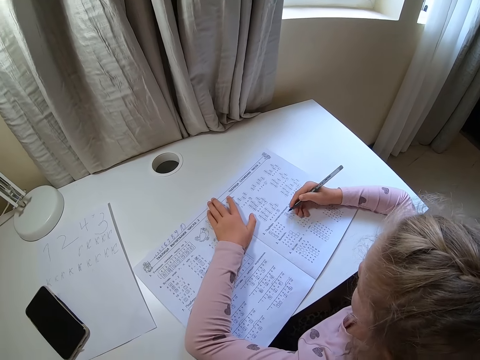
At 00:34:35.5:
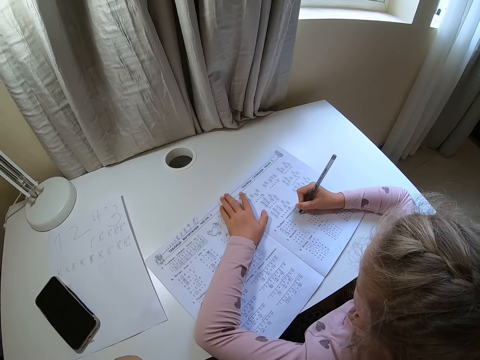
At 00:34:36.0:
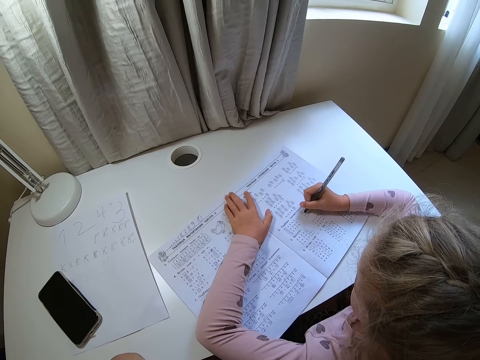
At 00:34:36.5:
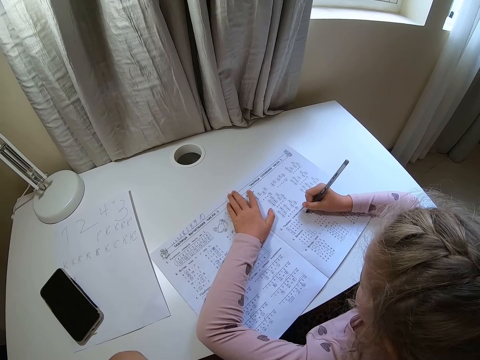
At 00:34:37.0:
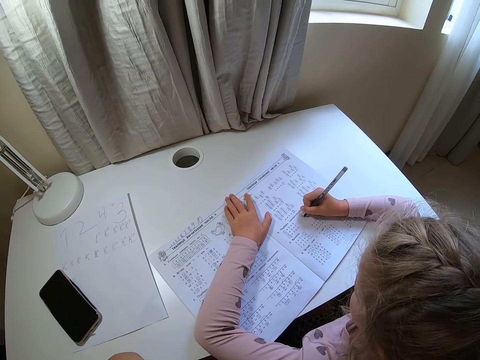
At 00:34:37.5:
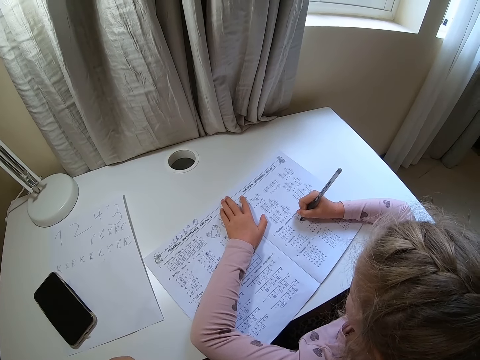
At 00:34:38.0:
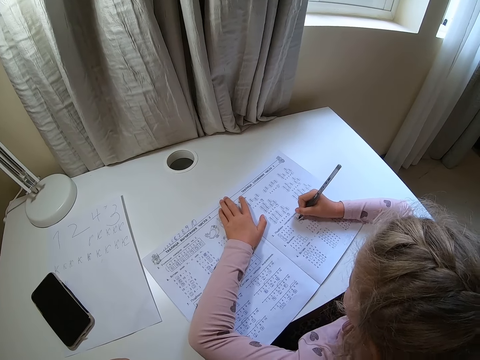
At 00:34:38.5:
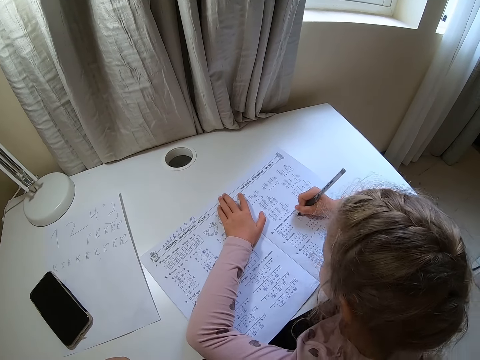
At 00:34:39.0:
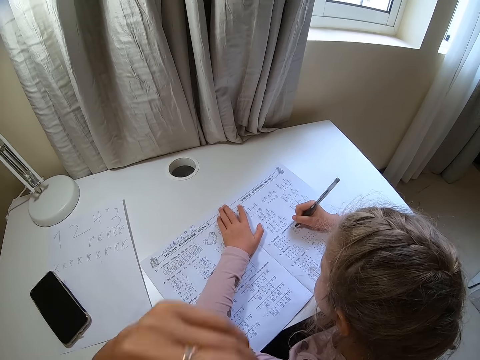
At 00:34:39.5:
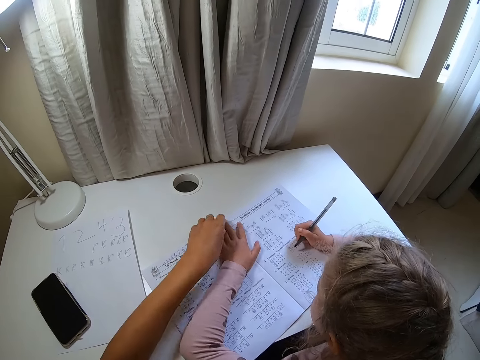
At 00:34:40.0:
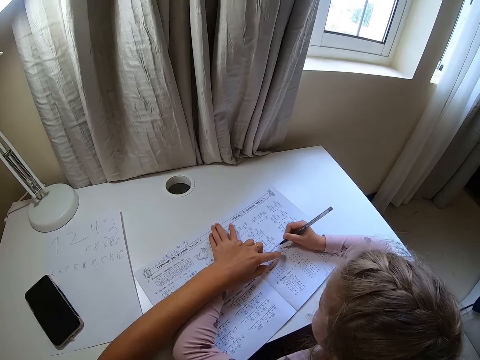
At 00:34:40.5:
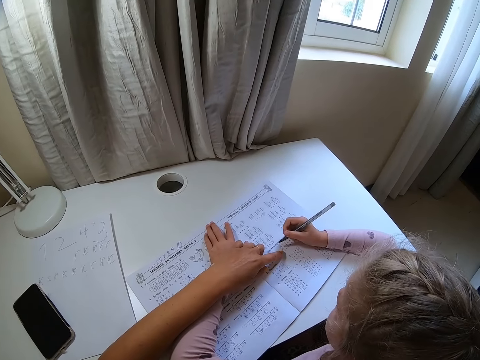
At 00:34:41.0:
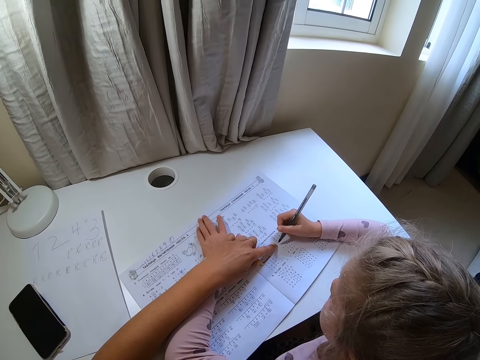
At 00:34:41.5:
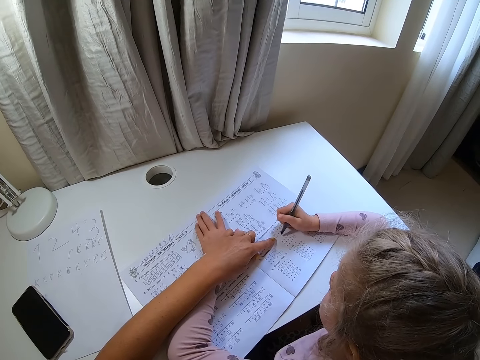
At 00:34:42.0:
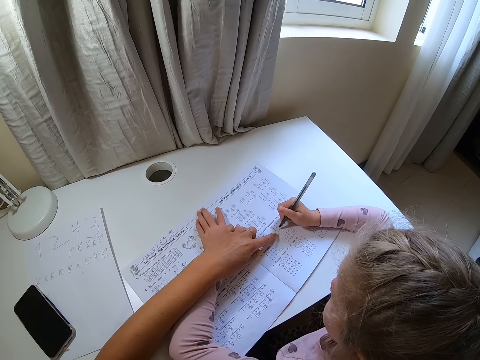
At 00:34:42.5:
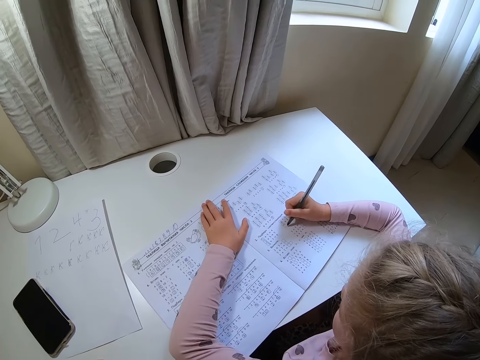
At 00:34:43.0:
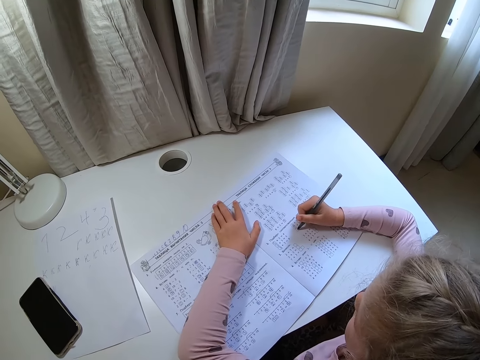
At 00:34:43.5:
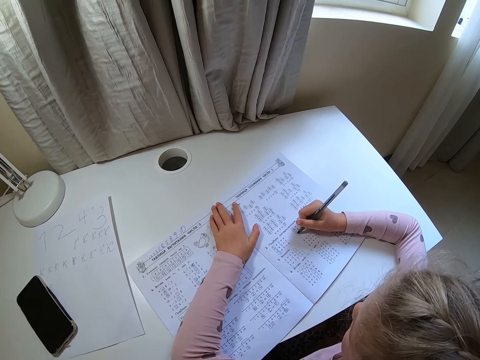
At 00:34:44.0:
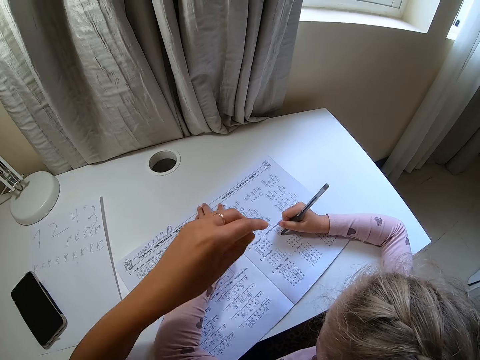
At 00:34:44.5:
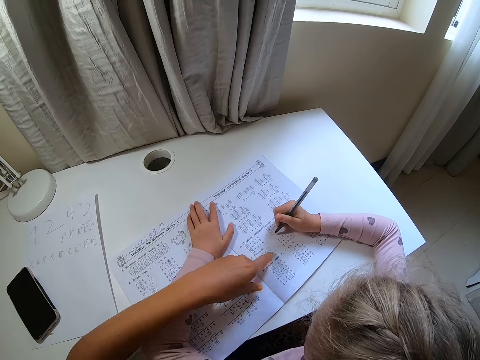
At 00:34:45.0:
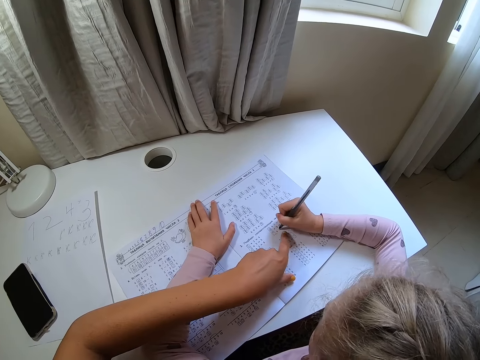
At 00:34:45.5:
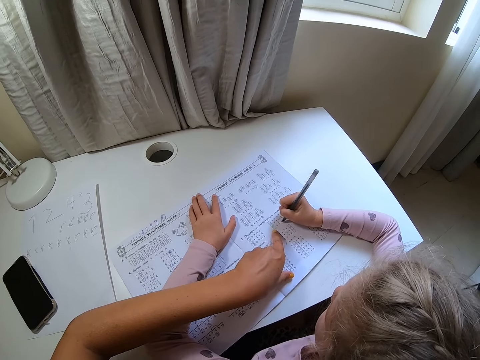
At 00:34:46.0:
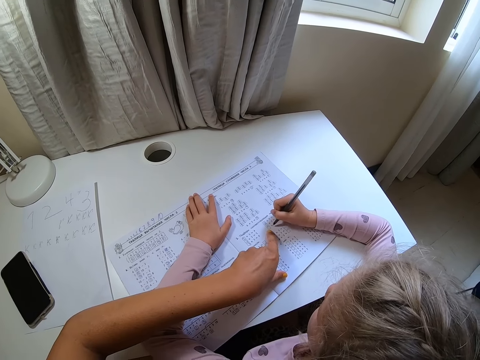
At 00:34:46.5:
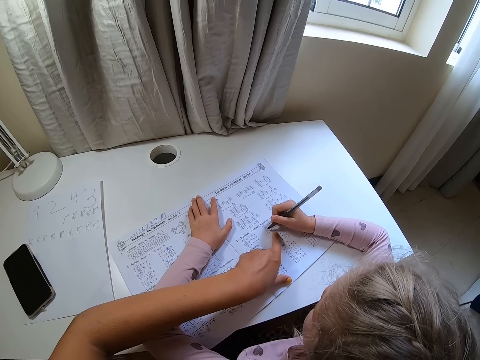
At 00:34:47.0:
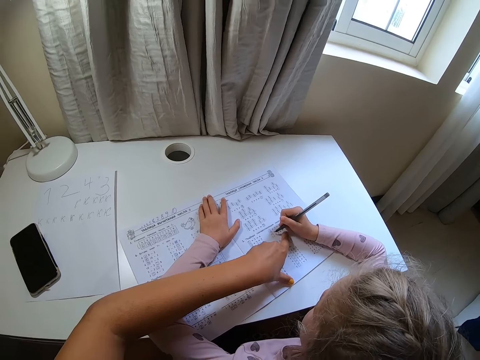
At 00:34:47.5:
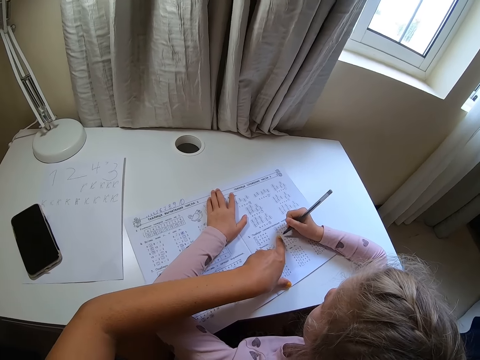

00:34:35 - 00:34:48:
The camera wearer moves their hand away from the book. A child writes in the book. The camera wearer touches the book. They point at the book with a finger. They move their hand away from the book. They point at the book with a finger.

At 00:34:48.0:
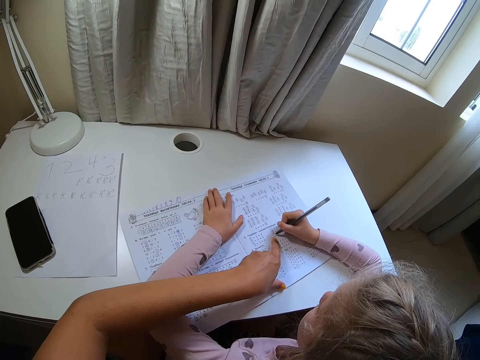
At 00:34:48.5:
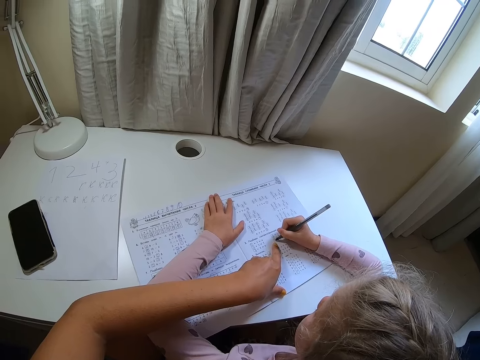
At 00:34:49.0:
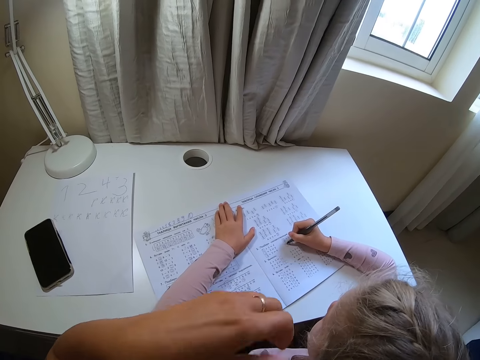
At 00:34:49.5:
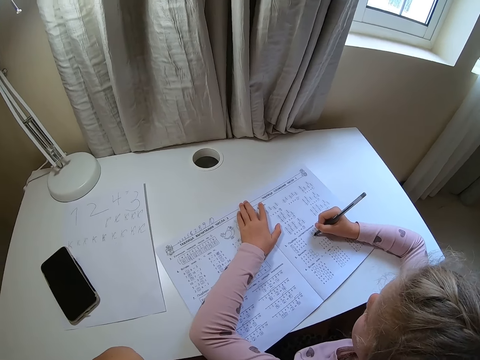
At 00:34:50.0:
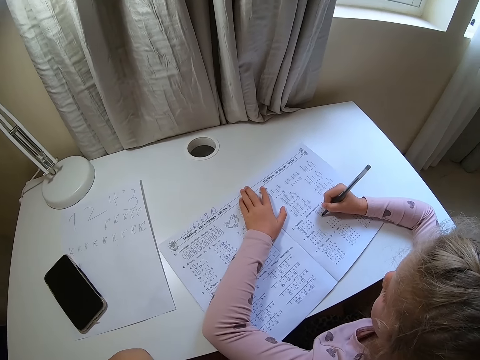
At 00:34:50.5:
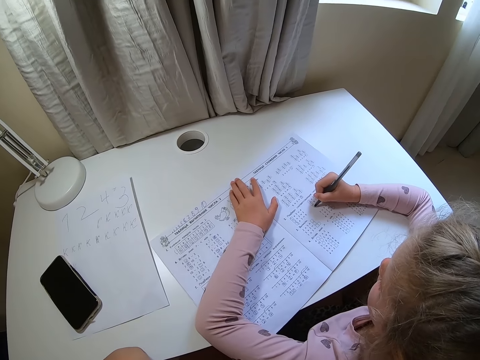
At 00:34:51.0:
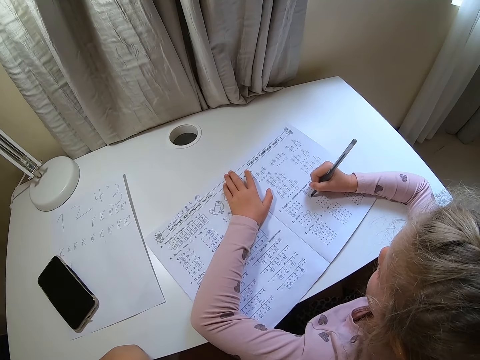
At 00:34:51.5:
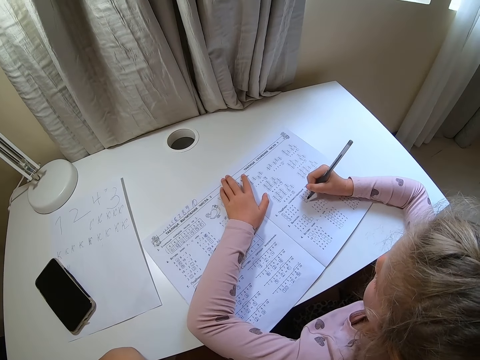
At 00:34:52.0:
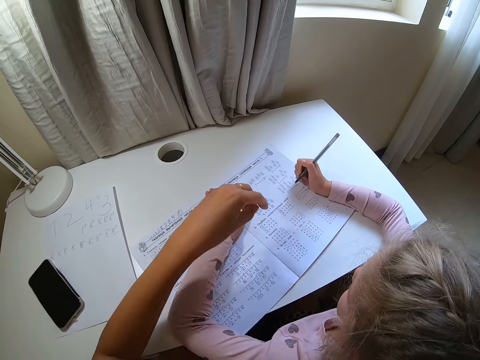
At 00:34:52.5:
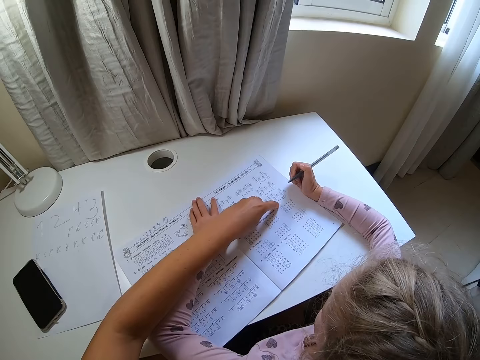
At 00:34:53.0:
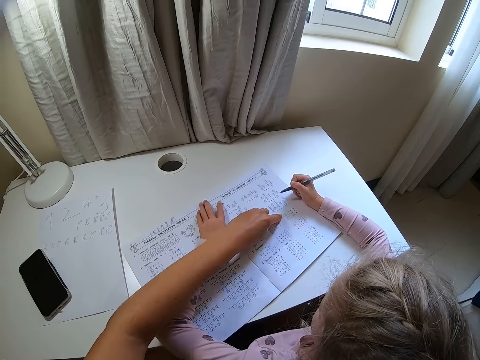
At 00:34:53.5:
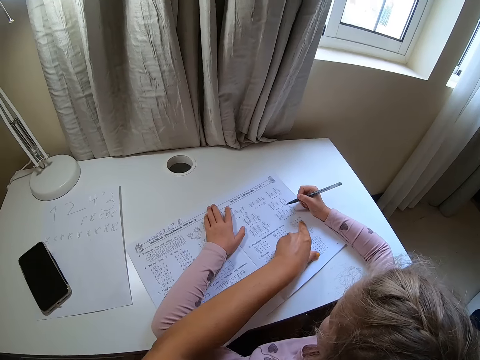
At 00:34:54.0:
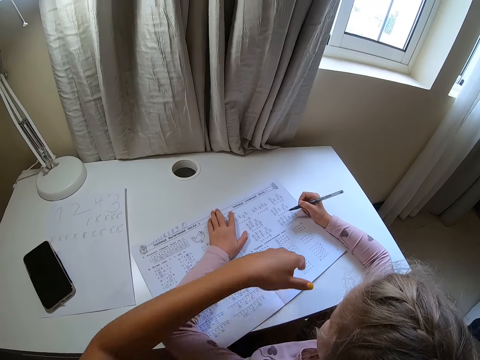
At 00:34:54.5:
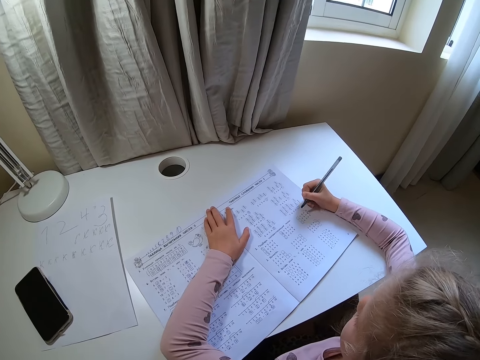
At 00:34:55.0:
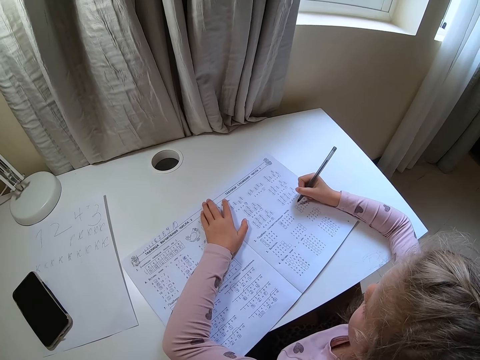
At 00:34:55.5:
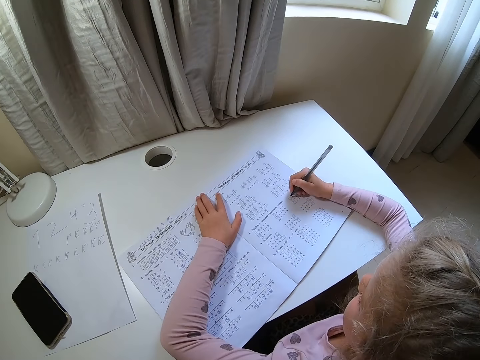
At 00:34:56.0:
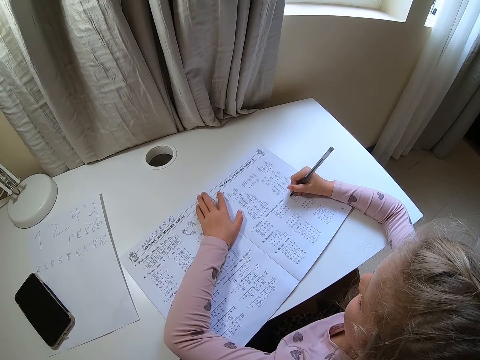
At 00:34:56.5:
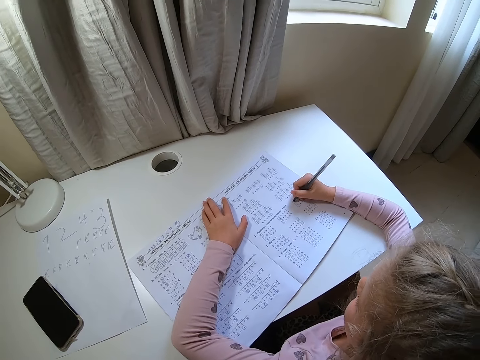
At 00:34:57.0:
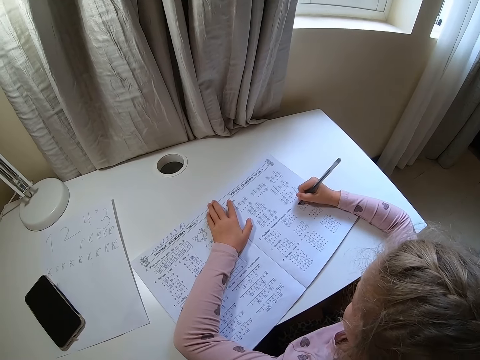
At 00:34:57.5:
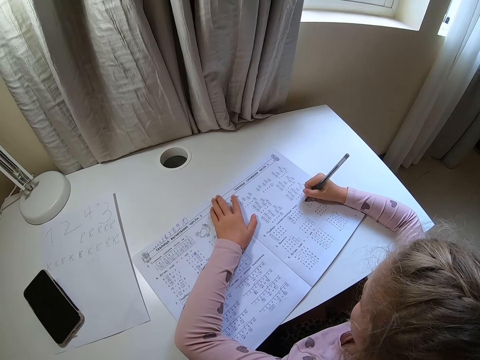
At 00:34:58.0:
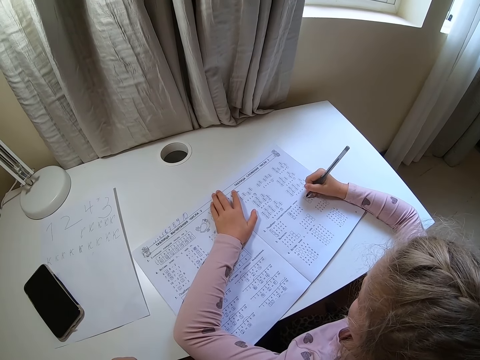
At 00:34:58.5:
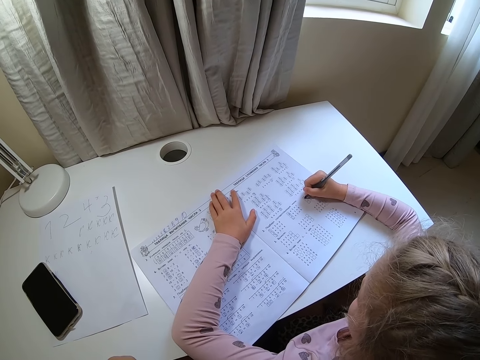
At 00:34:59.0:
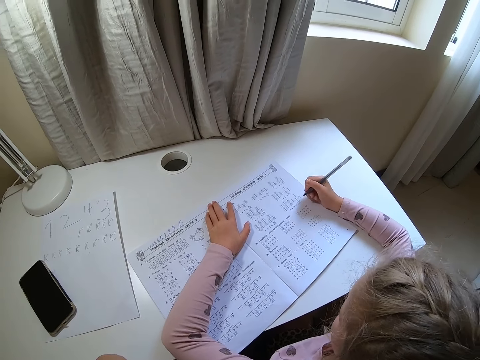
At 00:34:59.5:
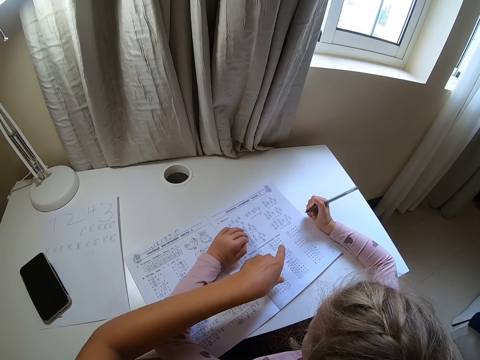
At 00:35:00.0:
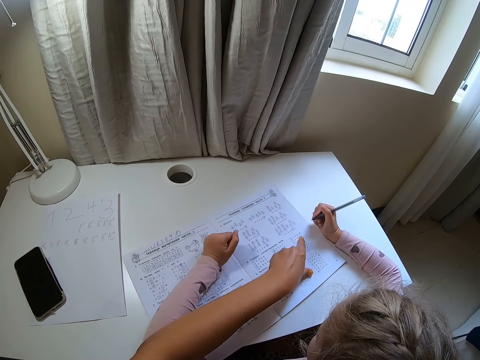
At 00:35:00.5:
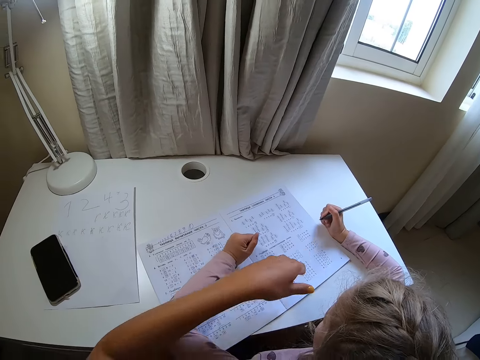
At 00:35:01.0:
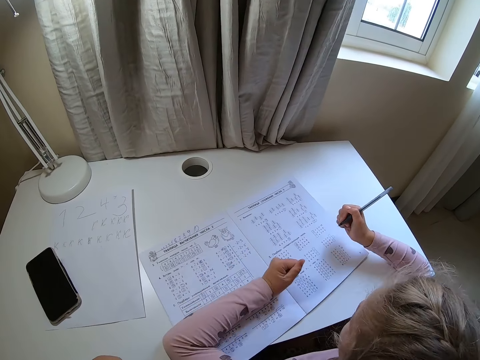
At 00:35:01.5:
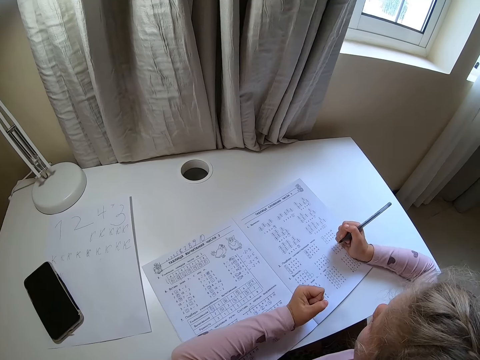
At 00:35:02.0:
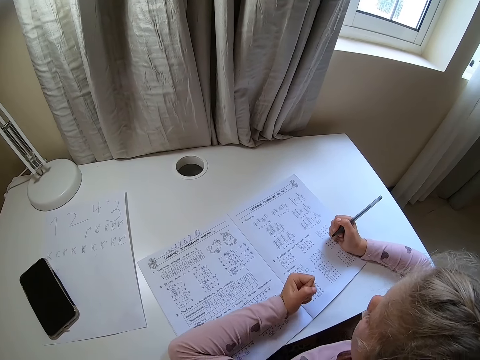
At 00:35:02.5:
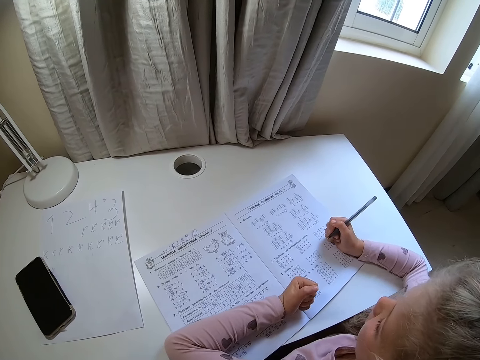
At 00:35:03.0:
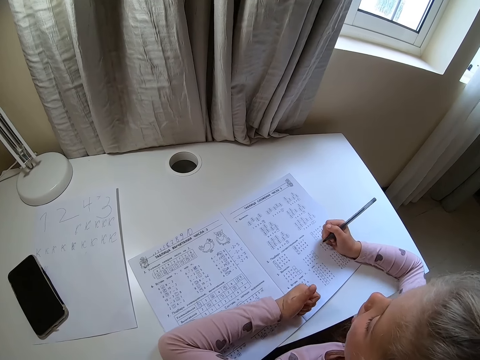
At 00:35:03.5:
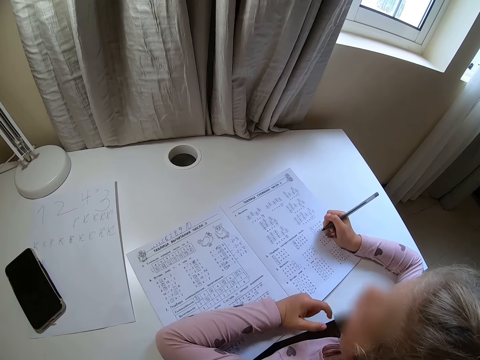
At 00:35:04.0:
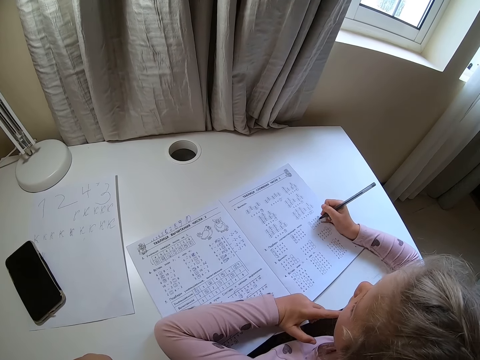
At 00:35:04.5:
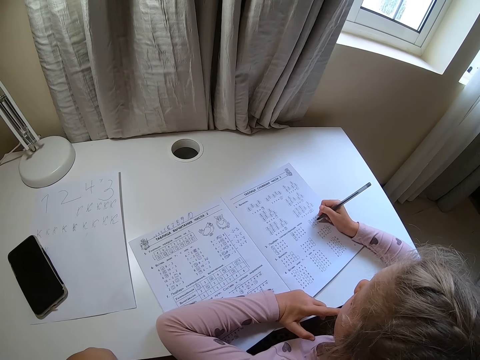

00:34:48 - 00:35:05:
The camera wearer moves their hand away from the book. A child writes on the book. The camera wearer points at the book with a finger. The child moves a hand along the book. The camera wearer moves their hand away from the book. The child writes on the book, moves the pen away. The camera wearer points at the book with a finger. The child folds a hand. The camera wearer moves their hand away from the book. The child moves a hand along the book.
